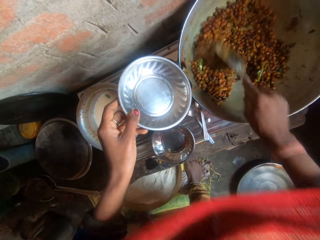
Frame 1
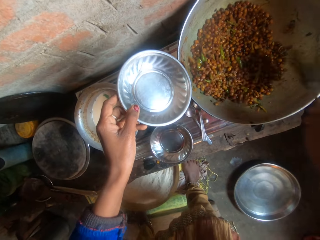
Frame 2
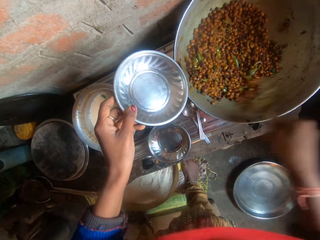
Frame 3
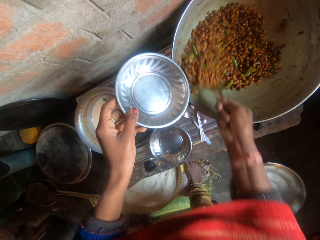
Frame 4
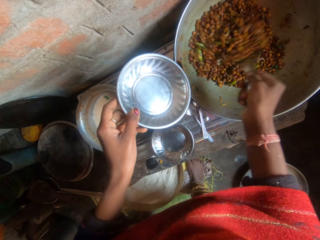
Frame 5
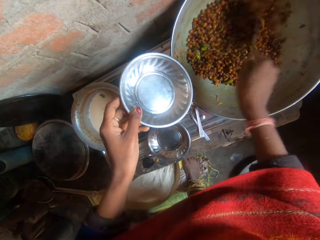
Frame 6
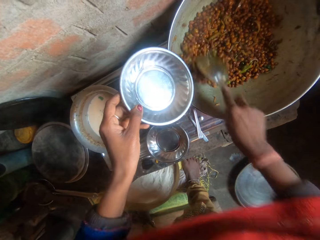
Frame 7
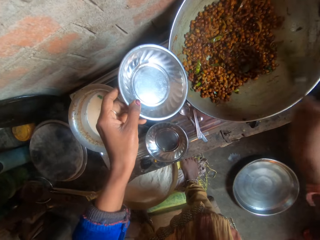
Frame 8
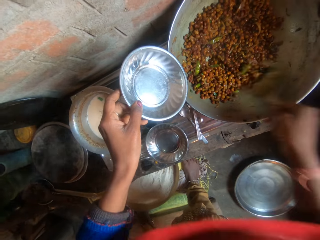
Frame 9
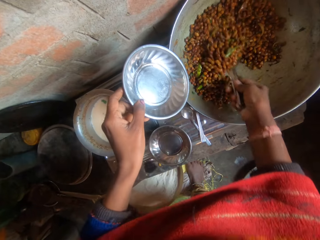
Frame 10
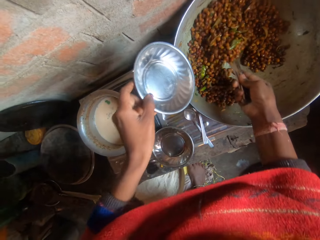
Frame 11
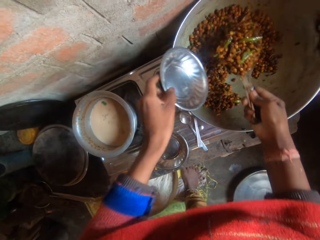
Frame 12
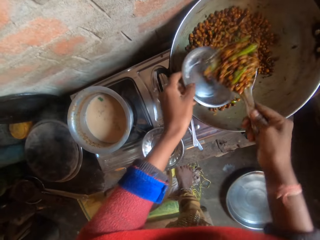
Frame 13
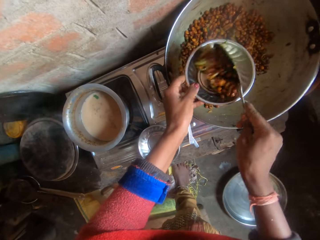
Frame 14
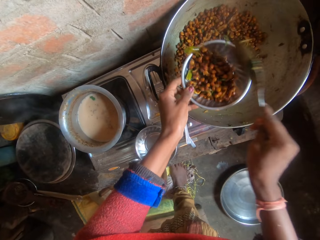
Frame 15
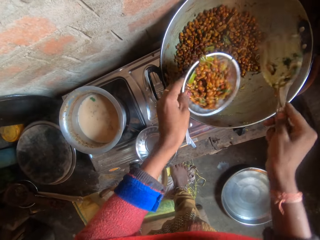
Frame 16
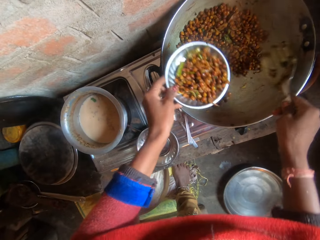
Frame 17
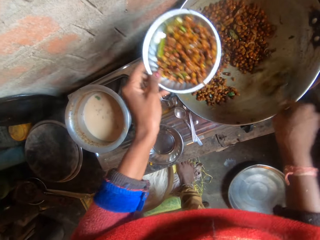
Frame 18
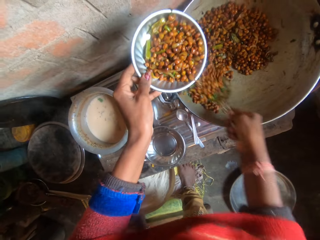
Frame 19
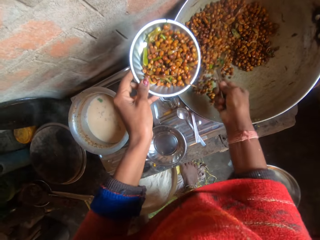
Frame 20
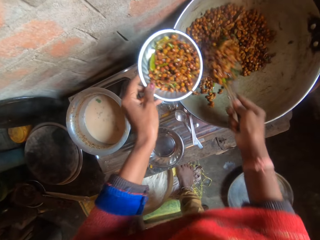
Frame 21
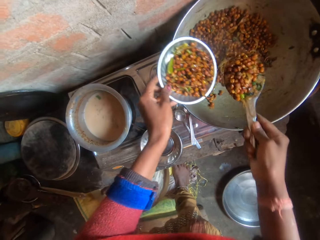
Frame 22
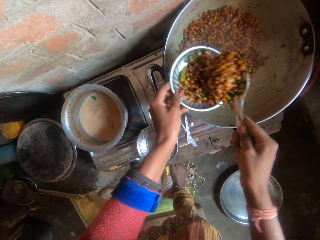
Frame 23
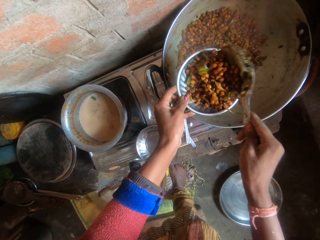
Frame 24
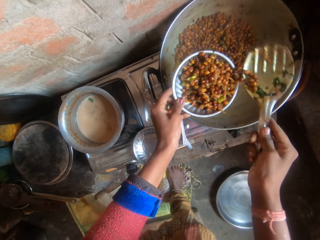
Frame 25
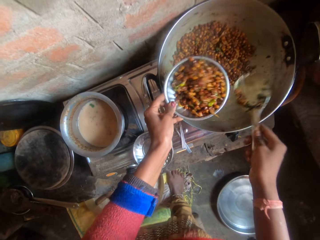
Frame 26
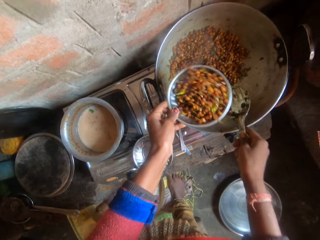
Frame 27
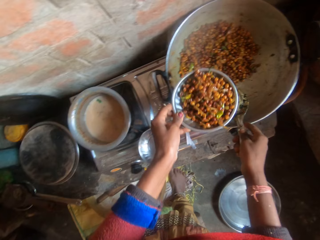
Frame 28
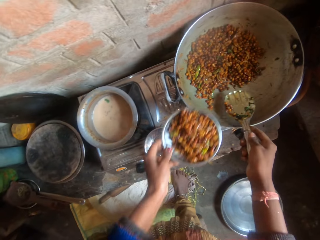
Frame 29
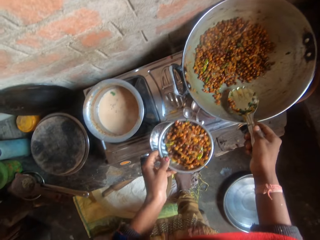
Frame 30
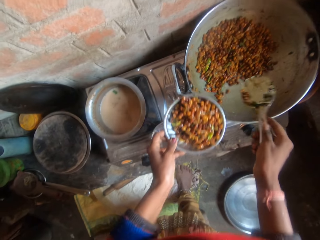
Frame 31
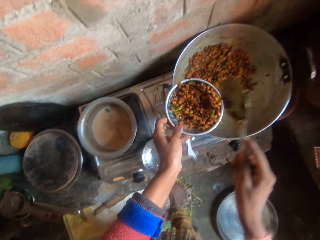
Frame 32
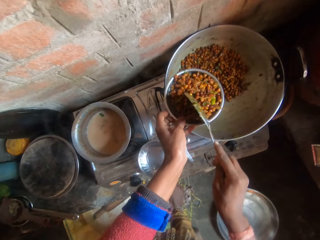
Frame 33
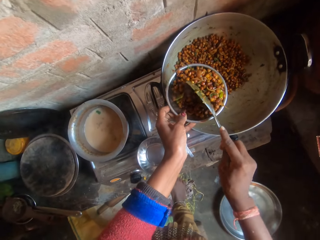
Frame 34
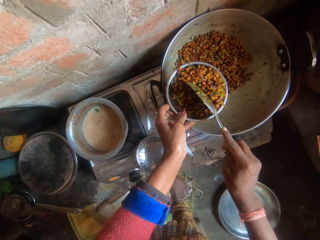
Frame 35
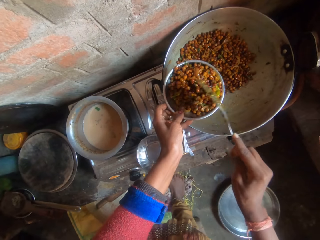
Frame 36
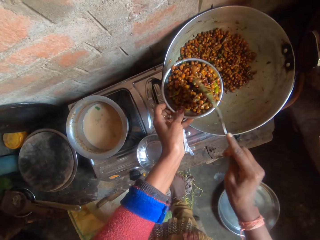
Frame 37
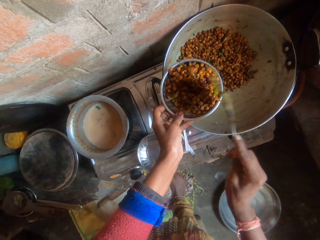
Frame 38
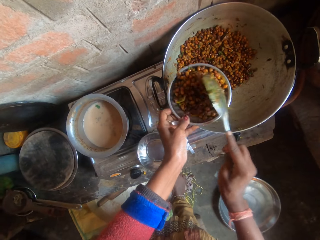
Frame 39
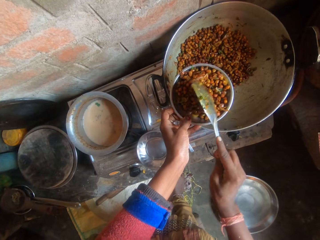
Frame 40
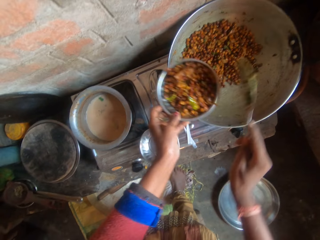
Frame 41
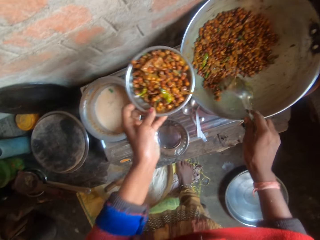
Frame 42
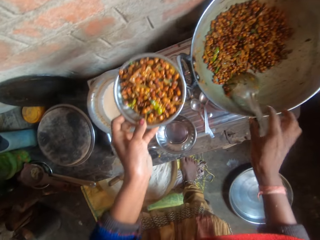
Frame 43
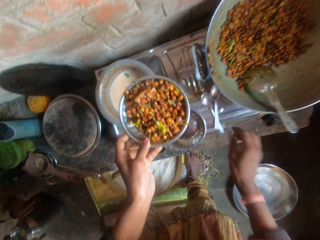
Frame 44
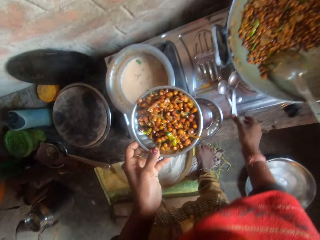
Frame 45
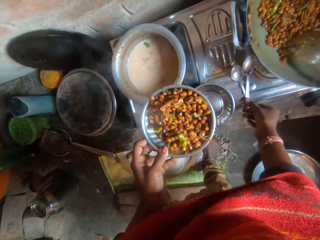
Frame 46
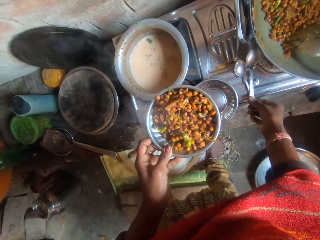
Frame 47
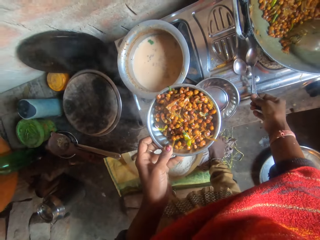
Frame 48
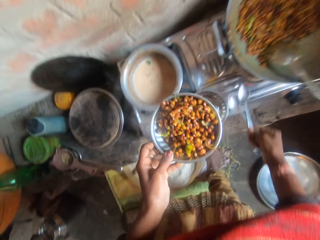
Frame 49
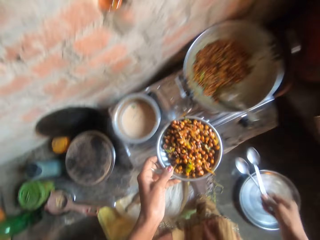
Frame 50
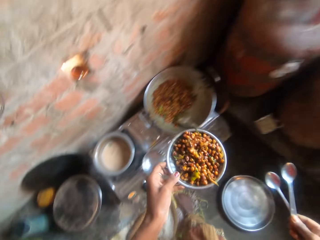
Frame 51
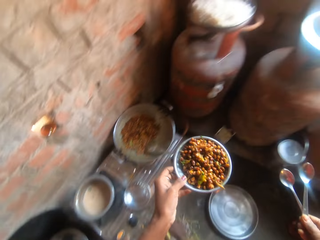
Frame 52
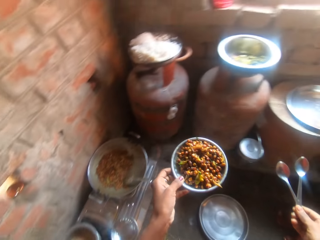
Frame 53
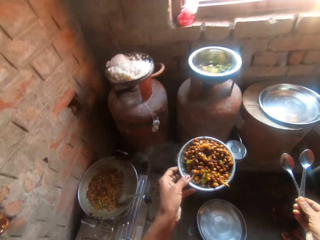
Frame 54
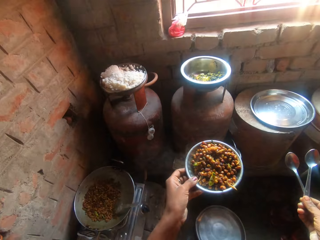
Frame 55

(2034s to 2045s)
The camera wearer takes sauce or beans from the pot with the serving spoon. They put the sauce into the plate. They take the sauce from the pot with the serving spoon. They put the sauce into the plate. They inspect the beans. They adjust the sauce in the plate with the serving spoon. They drop the serving spoon on the pot of sauce. They carry the spoons from the gas cooker.

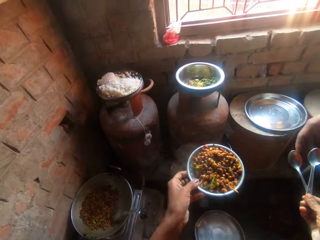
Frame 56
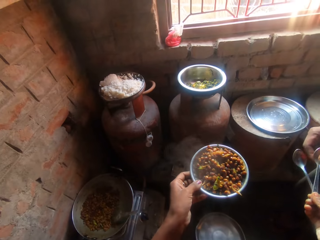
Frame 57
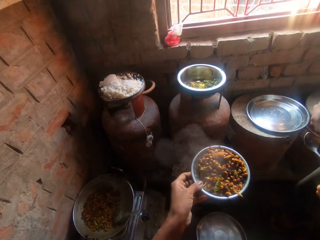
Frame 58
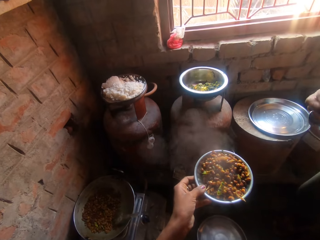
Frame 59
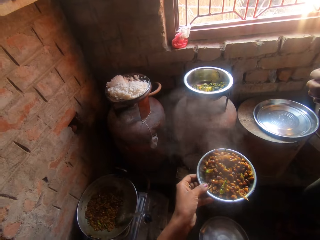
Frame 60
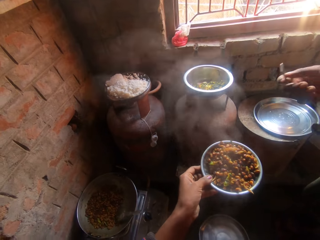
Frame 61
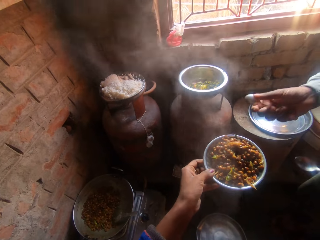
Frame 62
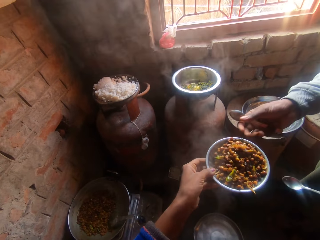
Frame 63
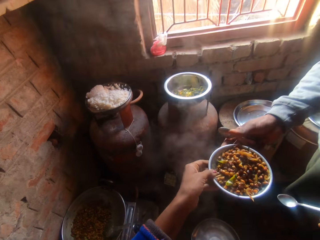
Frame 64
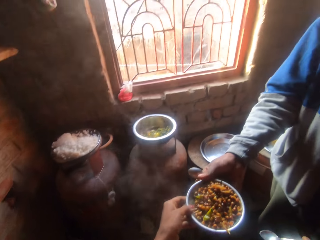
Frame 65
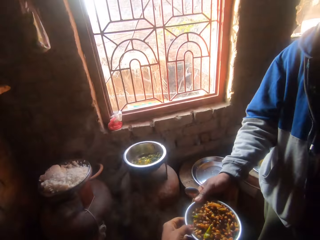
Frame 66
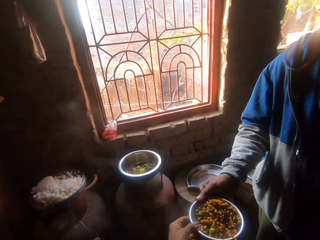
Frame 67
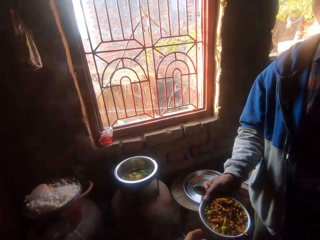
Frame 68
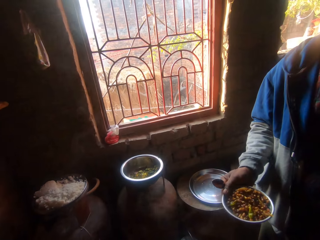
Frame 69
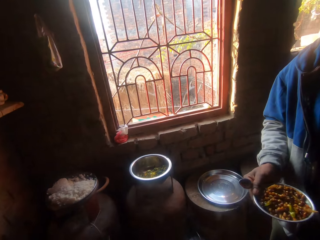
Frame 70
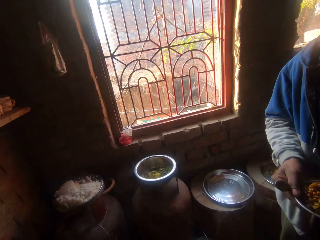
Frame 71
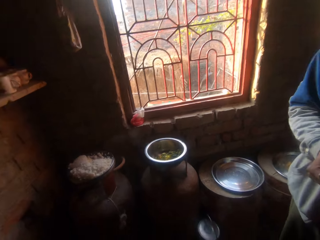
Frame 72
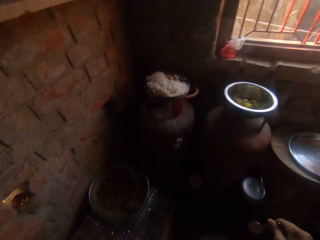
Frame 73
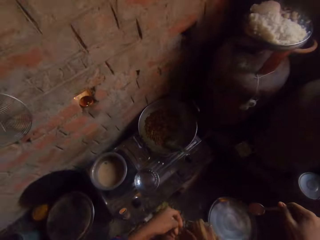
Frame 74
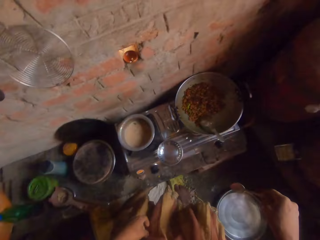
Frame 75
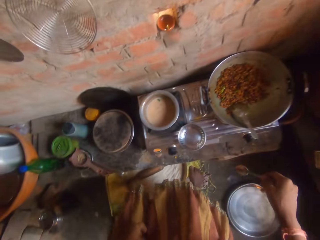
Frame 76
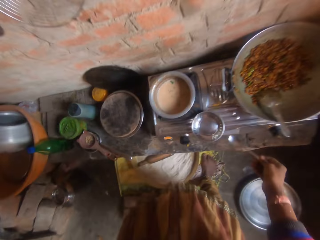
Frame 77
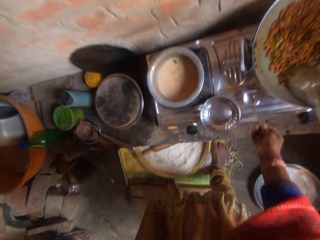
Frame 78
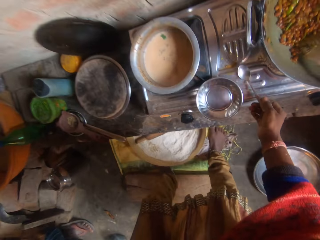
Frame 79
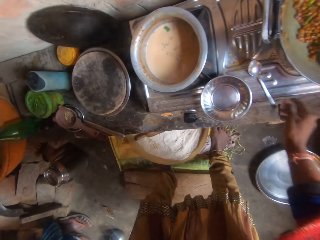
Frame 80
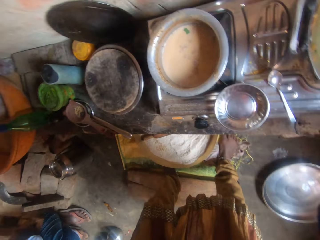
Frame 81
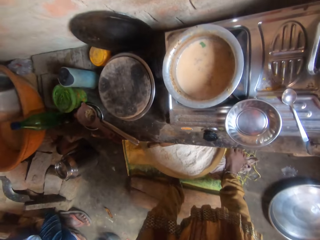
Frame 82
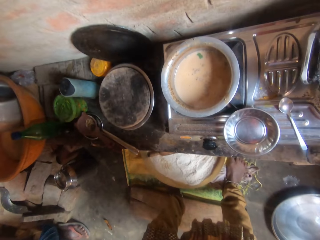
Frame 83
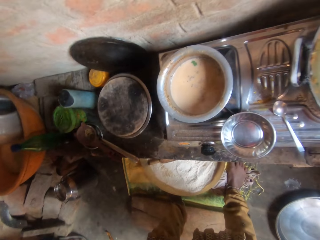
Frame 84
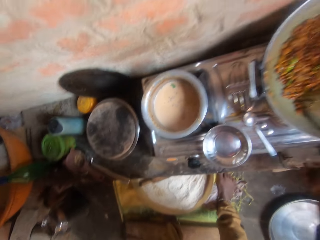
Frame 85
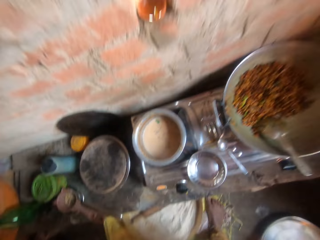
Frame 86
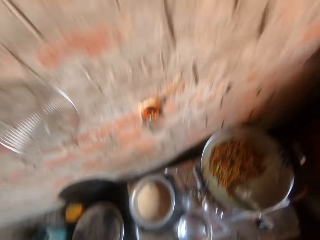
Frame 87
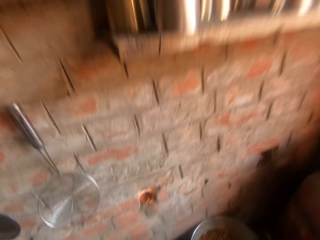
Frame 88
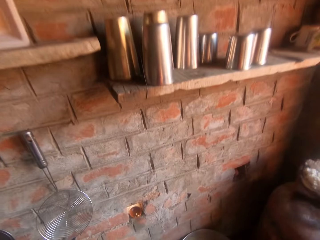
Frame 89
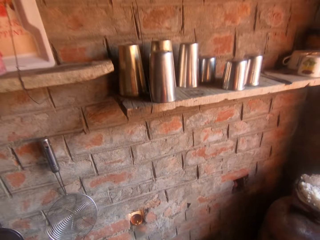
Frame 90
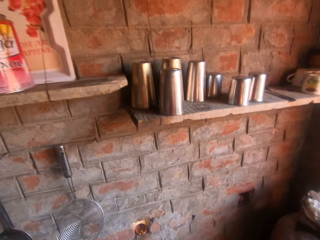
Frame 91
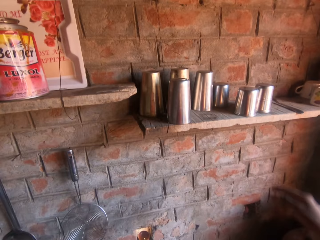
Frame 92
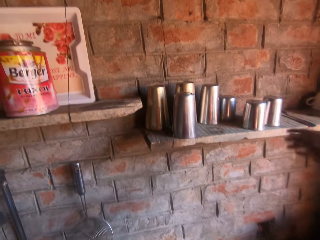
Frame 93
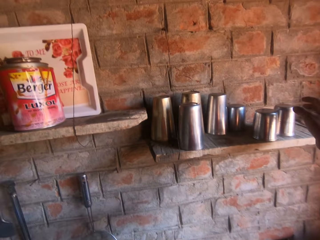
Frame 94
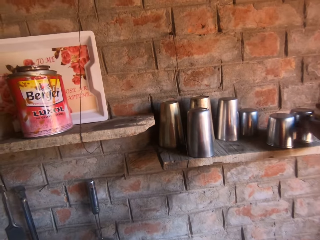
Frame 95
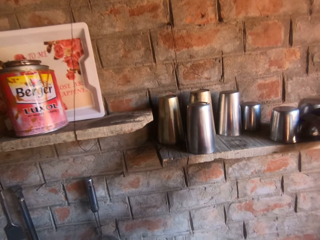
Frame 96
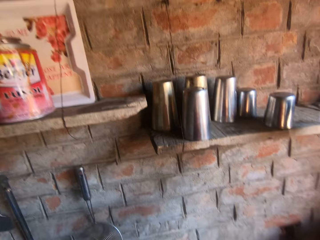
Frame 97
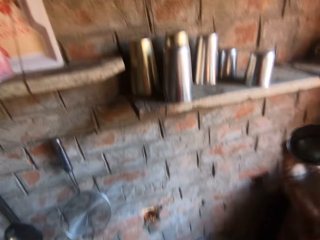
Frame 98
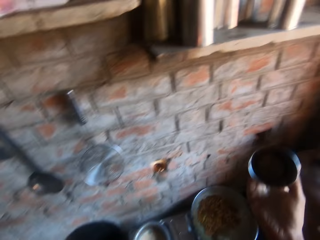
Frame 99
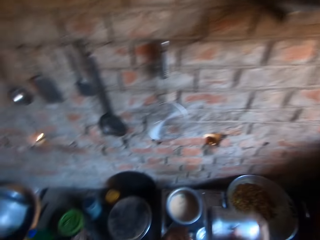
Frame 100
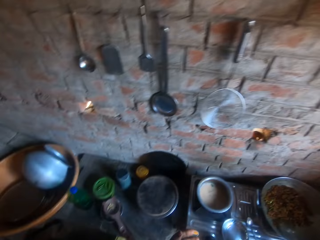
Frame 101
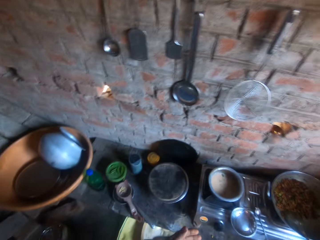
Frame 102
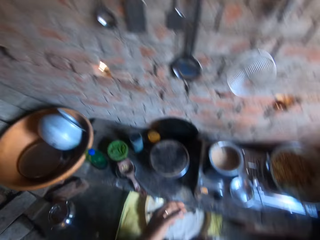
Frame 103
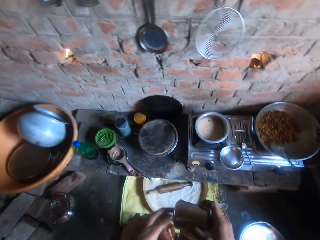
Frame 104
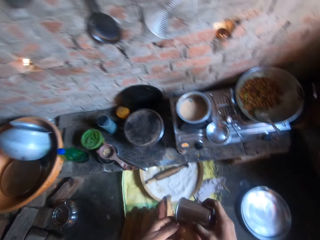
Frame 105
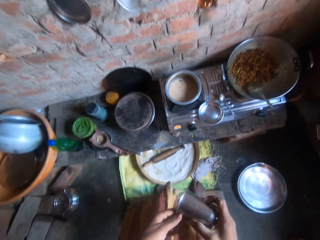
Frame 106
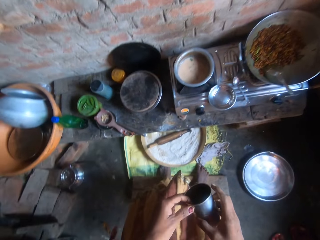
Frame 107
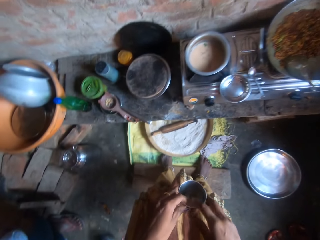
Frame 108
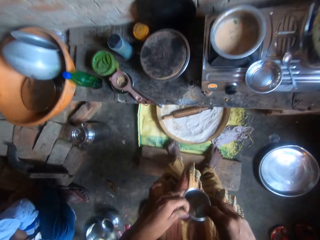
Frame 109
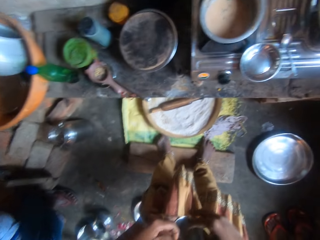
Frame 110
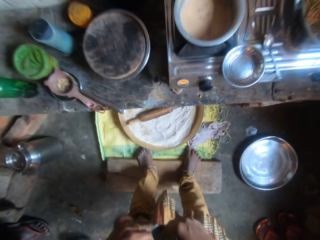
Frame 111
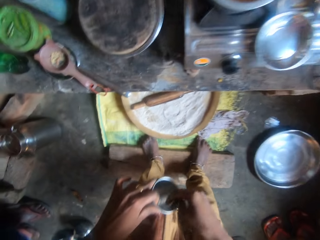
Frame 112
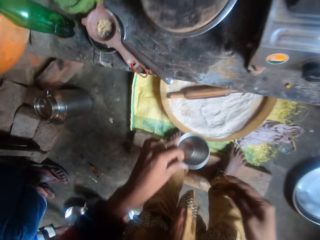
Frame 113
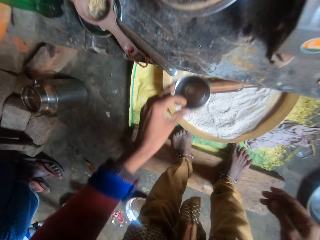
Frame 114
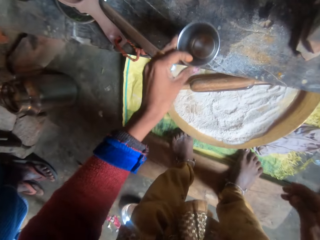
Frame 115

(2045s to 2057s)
The camera wearer gives the spoon together with the plate of sauce to a man. She talks to the man. The man responds to the camera wearer. The camera wearer turns around. She places the spoon on the gas cooker. She stares at the shelf. She carries a cup from the wooden wall slab. She wipes the cup with her cloth or hands.
